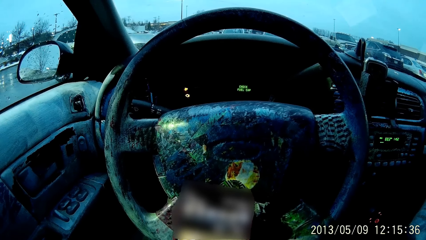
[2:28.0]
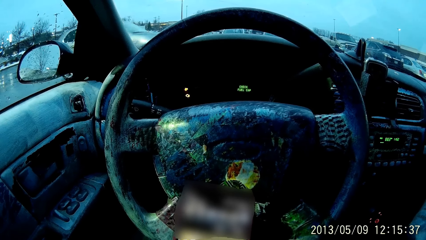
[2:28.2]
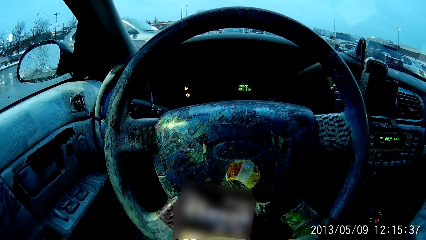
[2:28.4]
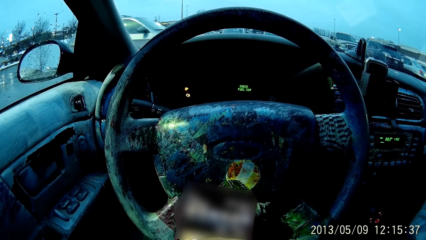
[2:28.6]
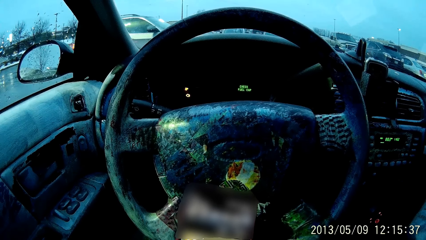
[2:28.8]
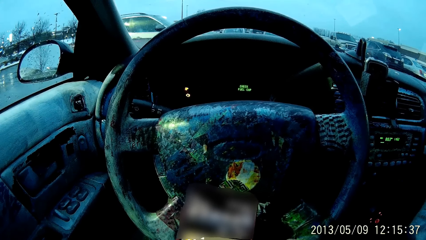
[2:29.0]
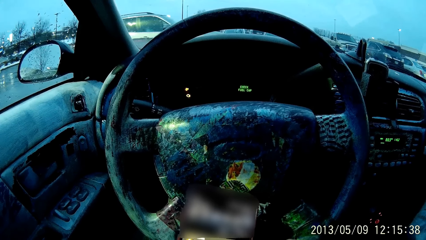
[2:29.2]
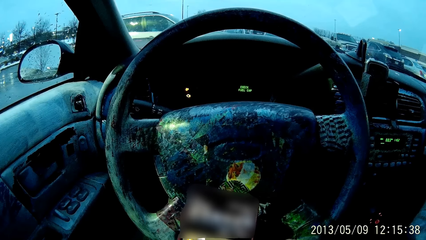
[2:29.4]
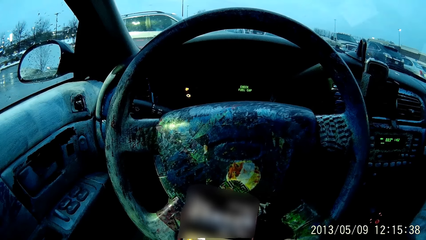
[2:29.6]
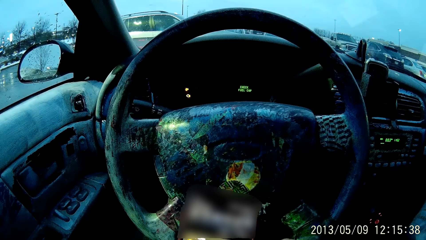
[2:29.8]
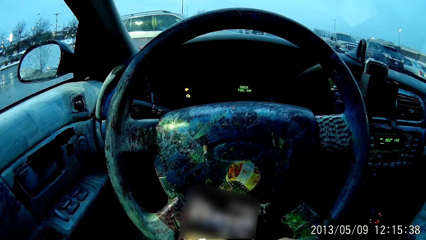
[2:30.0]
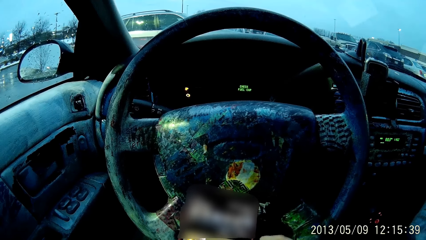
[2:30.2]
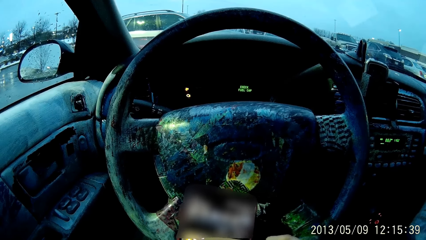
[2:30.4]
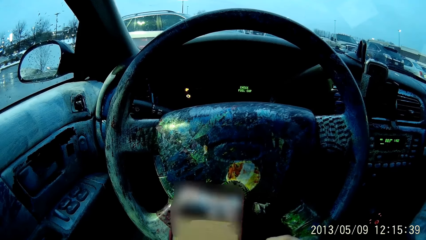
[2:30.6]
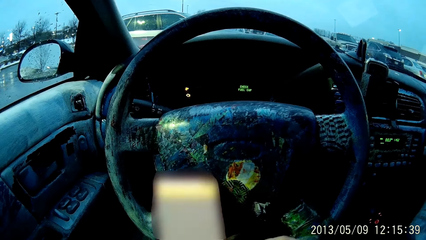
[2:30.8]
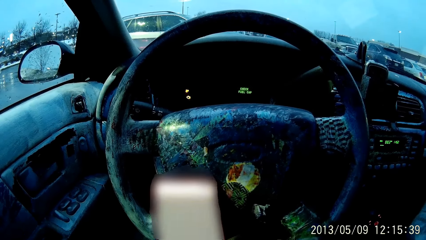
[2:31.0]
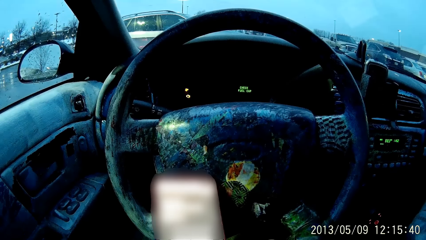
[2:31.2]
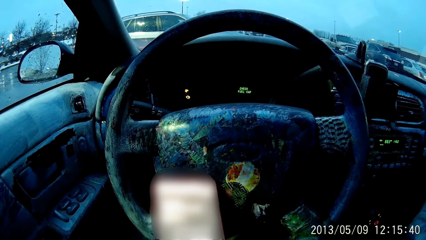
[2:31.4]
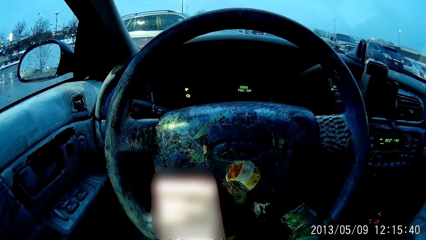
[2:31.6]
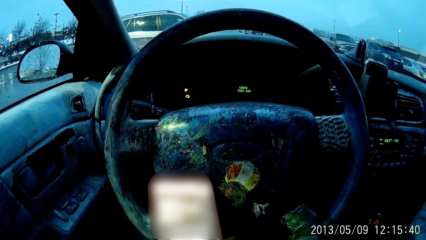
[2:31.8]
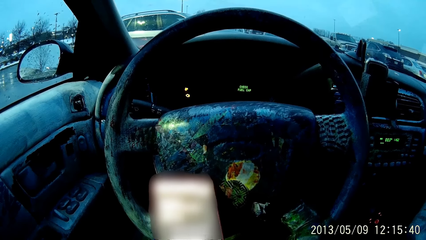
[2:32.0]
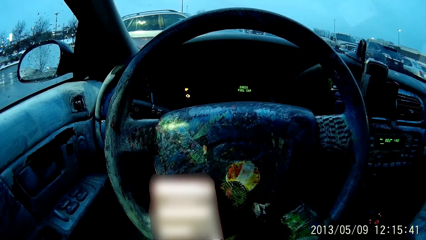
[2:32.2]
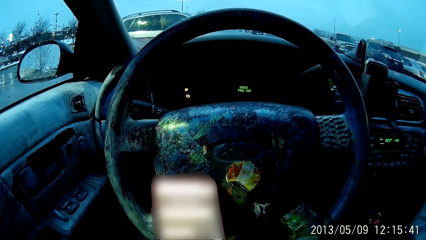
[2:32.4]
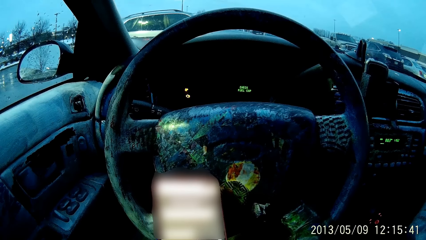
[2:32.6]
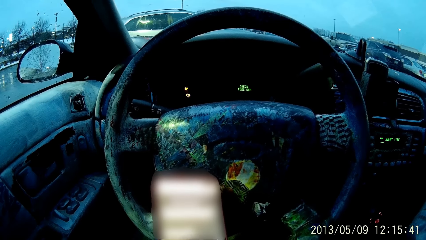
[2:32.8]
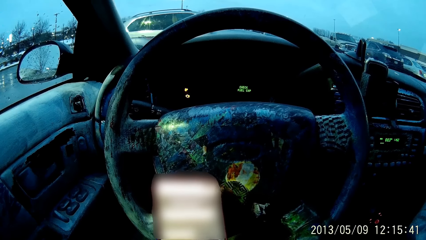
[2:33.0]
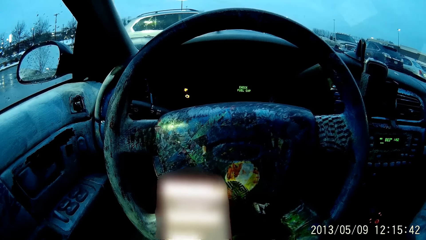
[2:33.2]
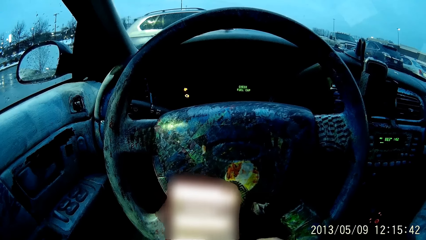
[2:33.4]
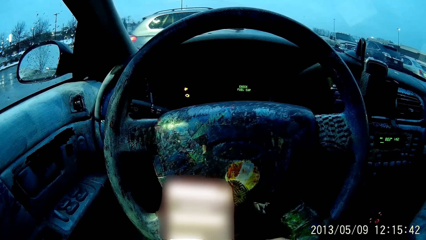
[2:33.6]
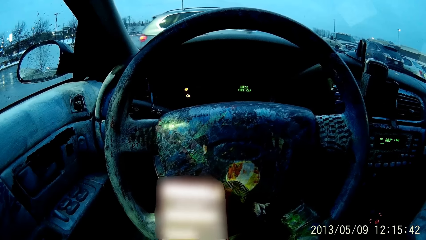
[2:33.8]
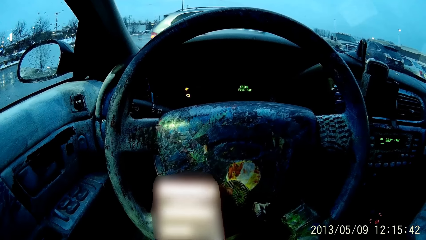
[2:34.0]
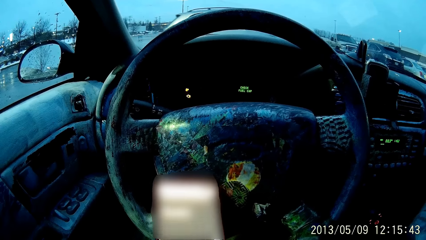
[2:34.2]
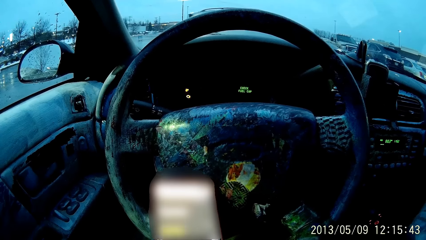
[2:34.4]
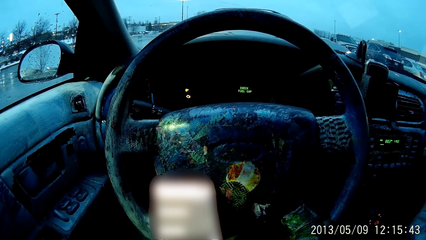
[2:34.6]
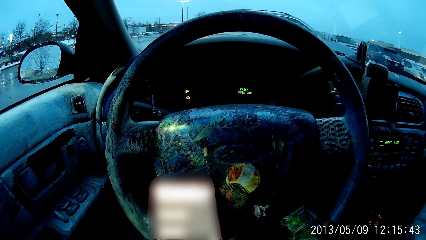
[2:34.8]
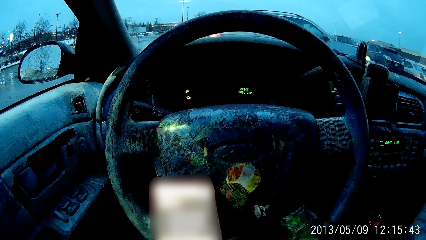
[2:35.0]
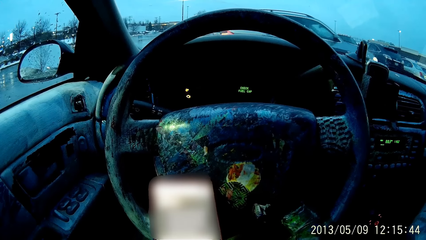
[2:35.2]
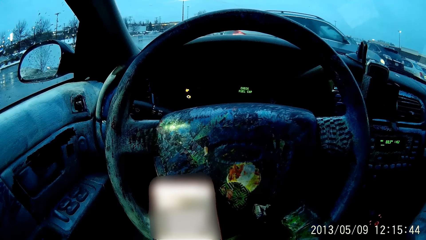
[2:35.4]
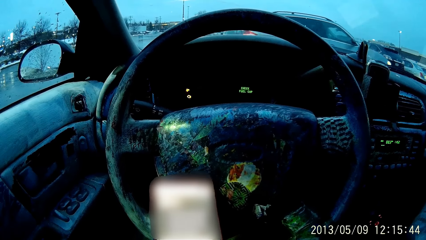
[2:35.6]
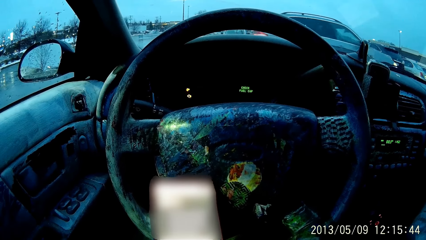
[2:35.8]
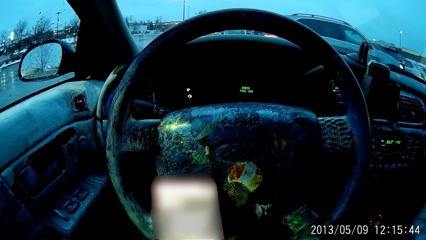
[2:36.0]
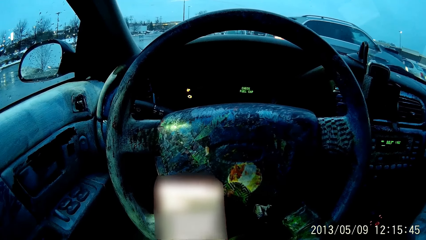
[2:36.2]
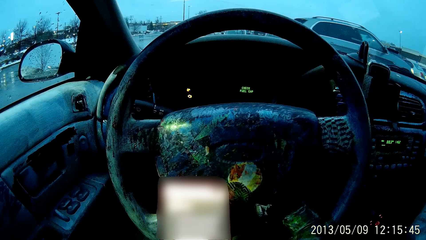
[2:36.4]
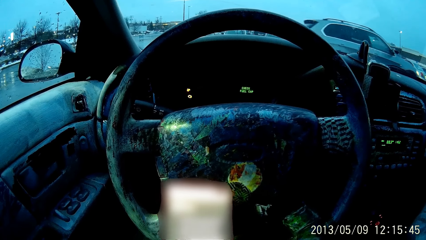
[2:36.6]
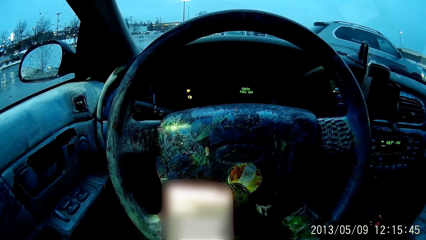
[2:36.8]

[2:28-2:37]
The camera wearer moves the phone.

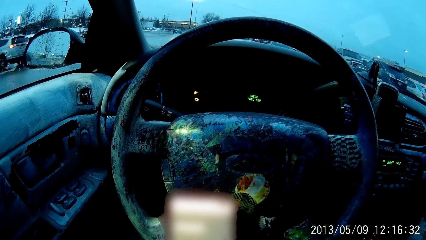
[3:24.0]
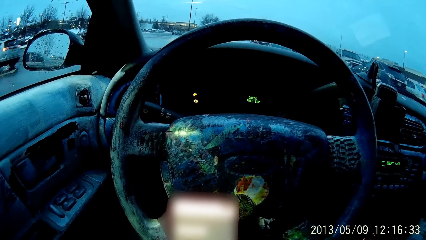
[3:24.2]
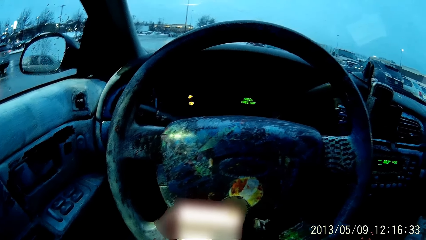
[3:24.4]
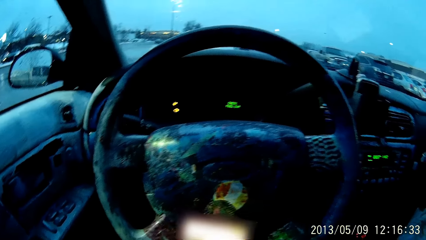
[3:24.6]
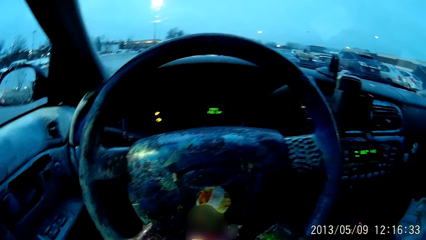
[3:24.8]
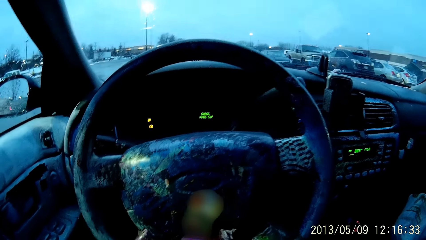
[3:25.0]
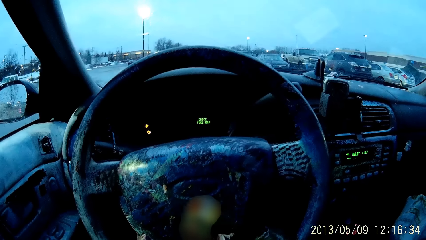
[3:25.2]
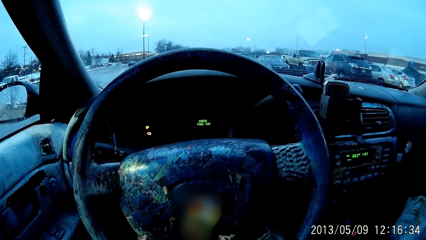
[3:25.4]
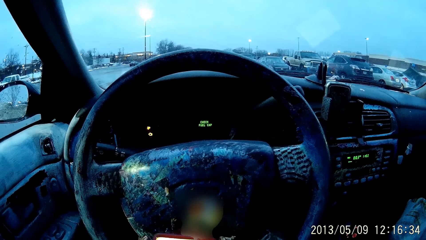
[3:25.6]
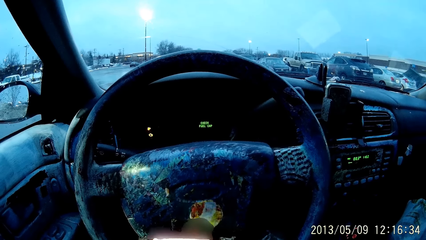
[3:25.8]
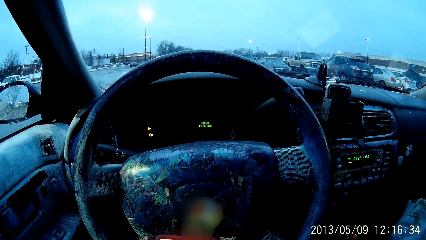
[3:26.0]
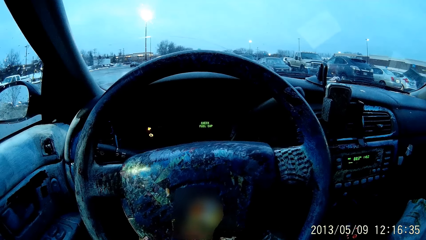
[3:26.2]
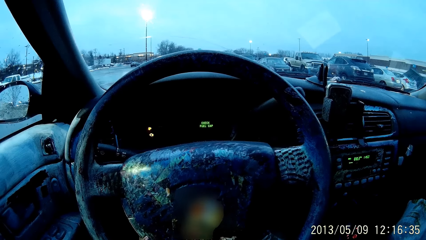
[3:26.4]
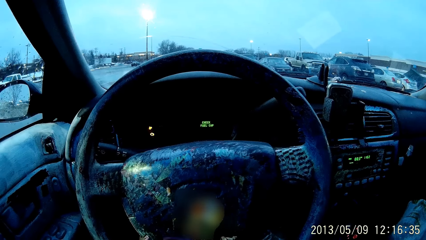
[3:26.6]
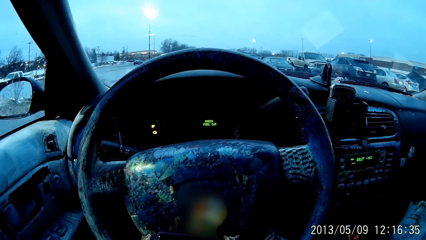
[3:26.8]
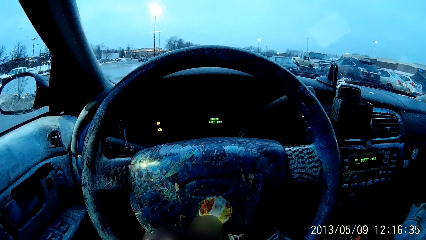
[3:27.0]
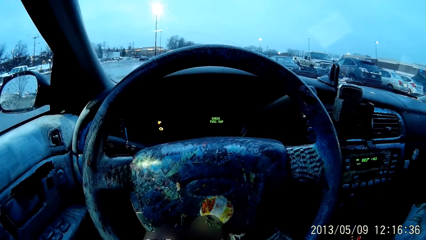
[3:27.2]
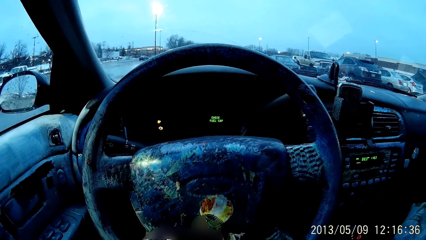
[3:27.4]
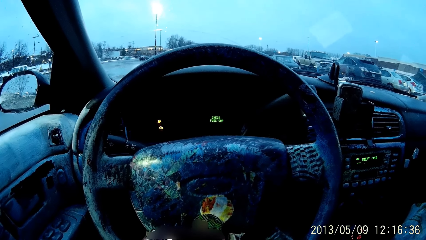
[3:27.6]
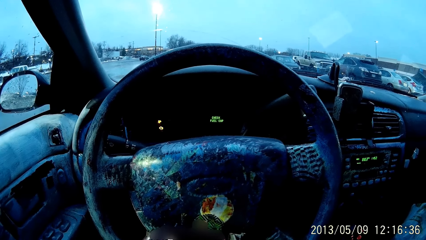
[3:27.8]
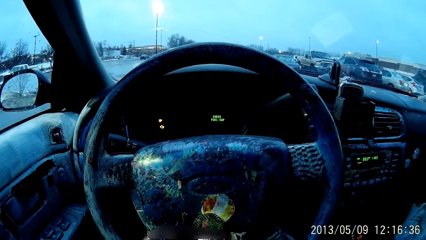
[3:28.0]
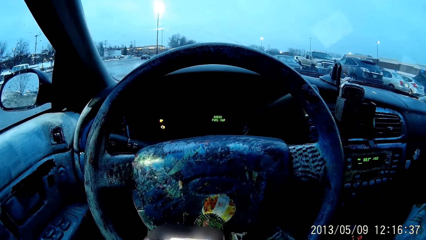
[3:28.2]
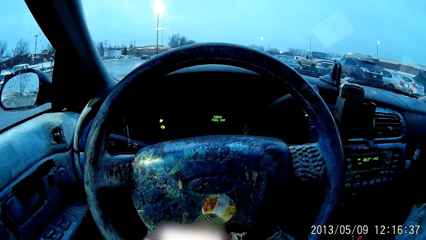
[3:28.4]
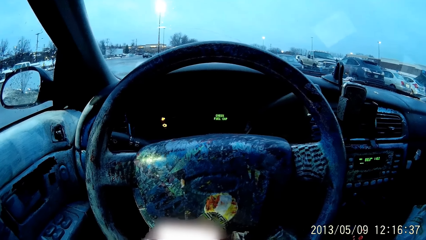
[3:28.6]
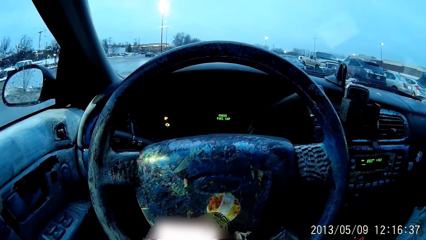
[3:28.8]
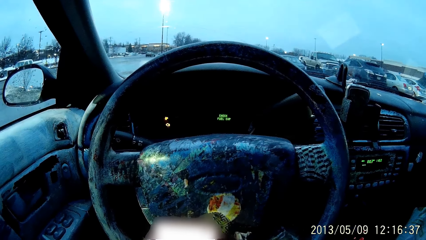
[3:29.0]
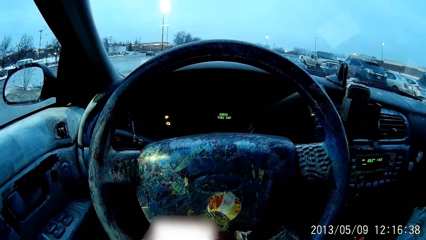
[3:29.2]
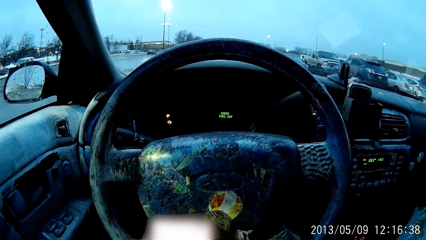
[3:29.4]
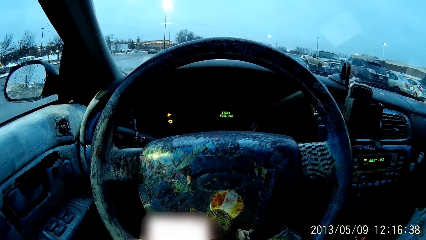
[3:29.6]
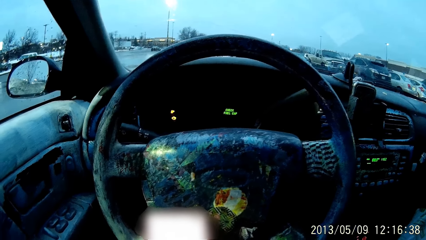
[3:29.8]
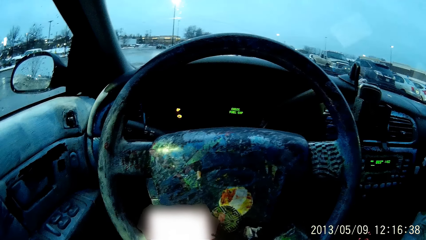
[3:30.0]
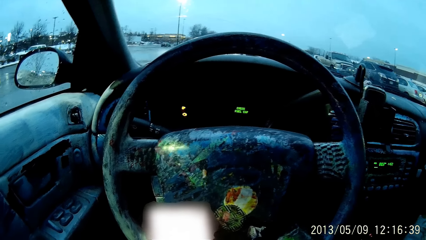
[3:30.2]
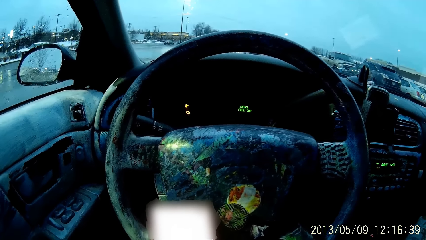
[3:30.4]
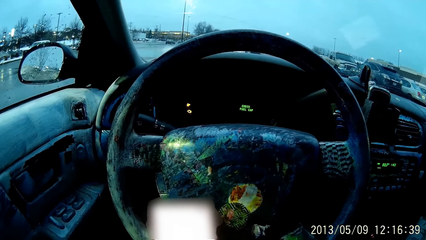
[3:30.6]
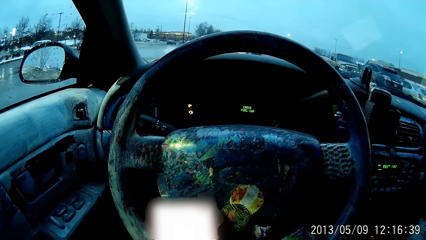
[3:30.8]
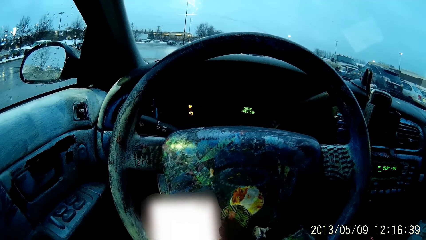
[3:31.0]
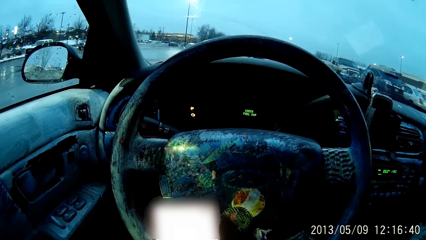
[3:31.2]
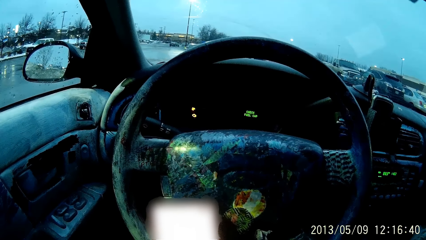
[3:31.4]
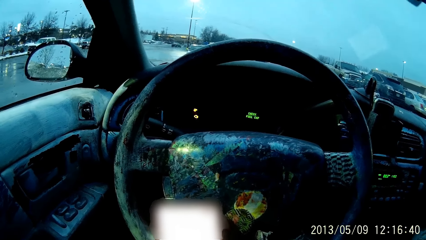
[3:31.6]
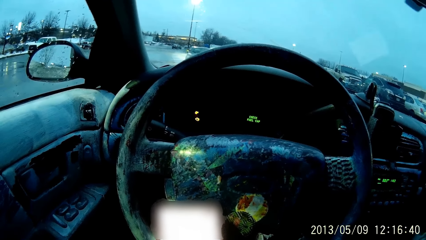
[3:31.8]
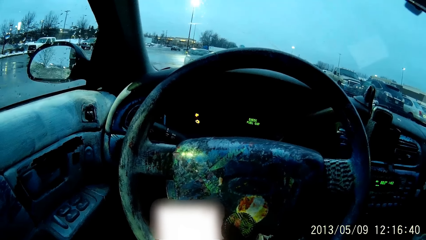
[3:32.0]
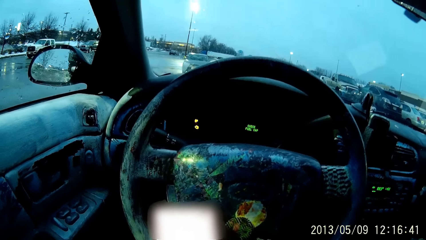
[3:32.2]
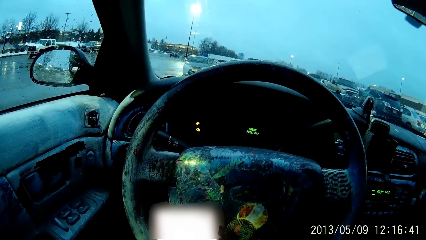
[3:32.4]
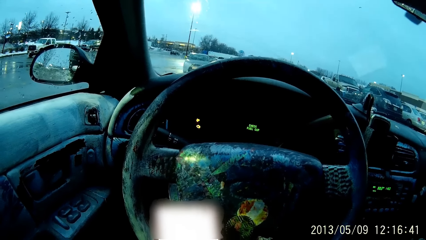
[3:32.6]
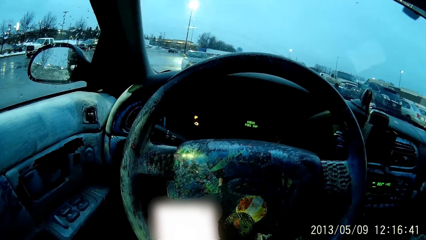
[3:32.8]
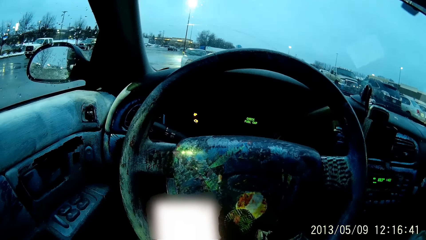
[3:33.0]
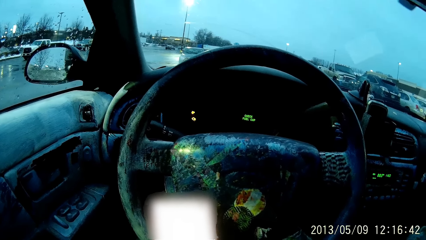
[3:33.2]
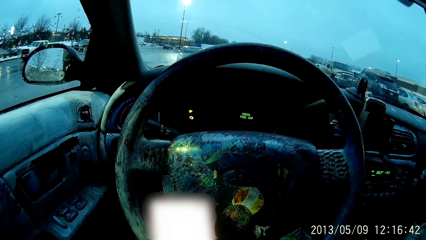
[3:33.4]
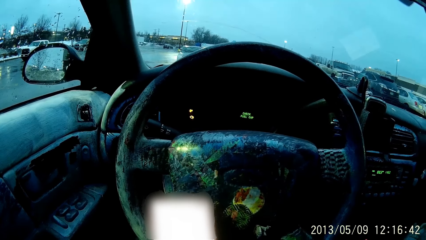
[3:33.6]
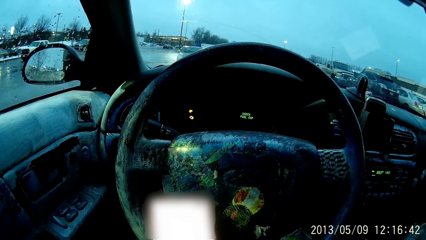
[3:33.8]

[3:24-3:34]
The camera wearer moves the phone. They hold the phone. They move the phone.
